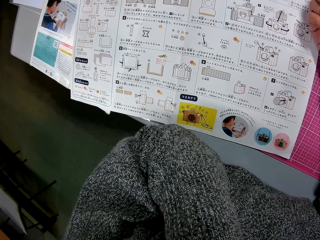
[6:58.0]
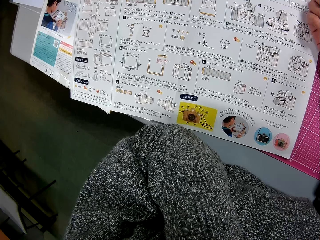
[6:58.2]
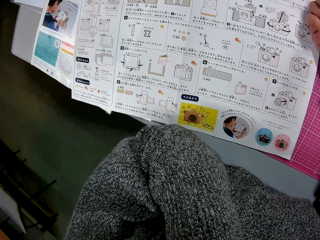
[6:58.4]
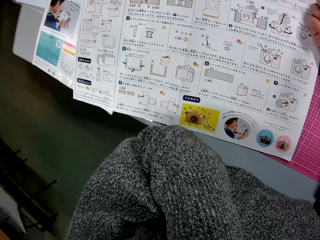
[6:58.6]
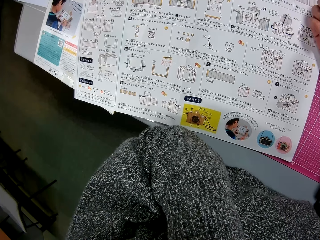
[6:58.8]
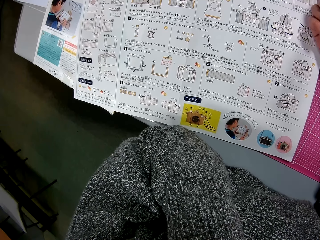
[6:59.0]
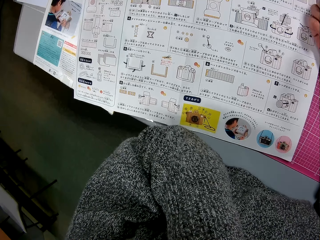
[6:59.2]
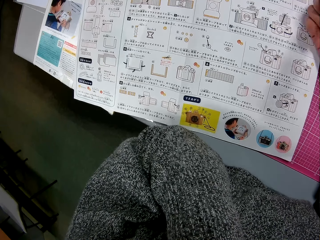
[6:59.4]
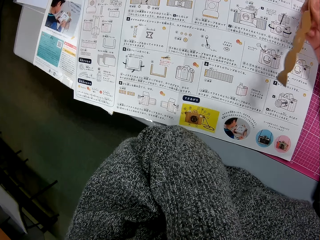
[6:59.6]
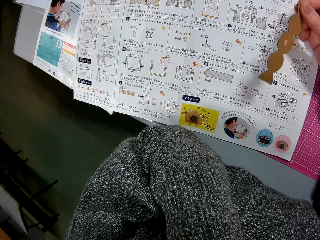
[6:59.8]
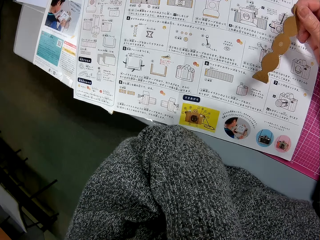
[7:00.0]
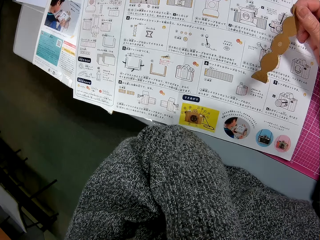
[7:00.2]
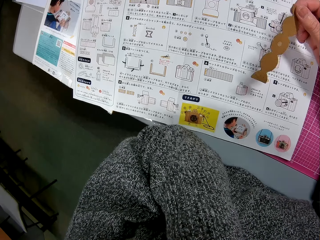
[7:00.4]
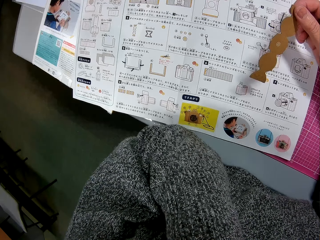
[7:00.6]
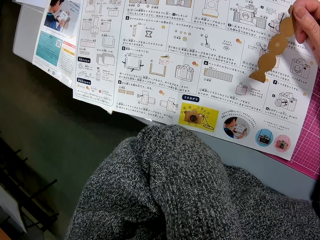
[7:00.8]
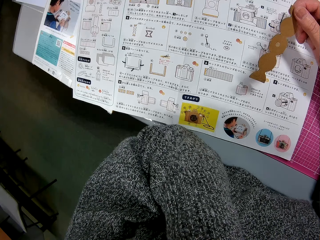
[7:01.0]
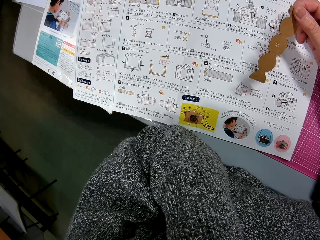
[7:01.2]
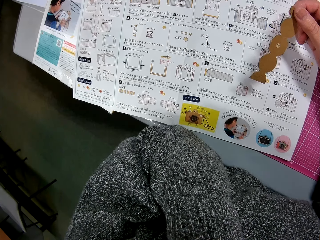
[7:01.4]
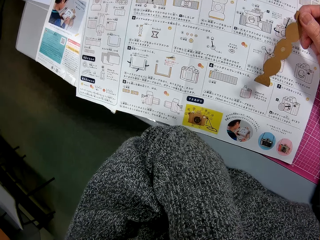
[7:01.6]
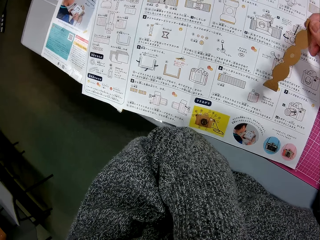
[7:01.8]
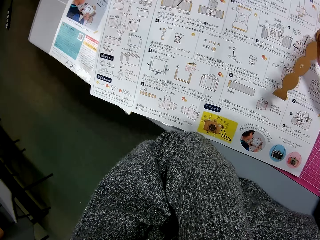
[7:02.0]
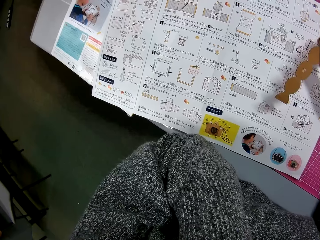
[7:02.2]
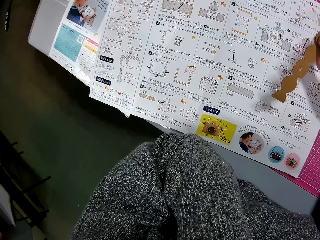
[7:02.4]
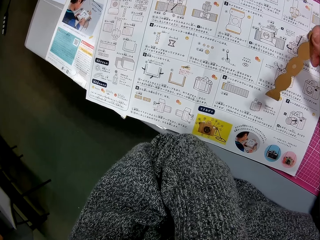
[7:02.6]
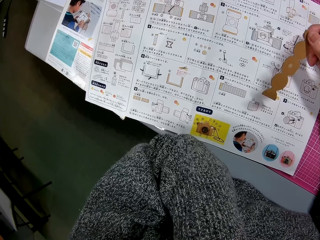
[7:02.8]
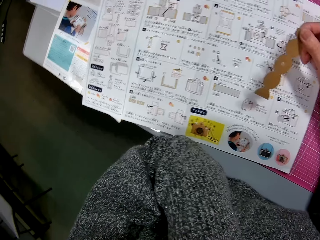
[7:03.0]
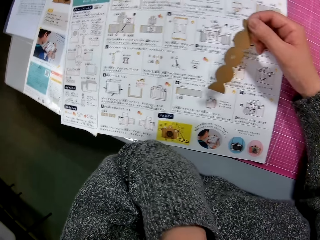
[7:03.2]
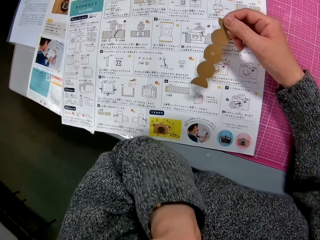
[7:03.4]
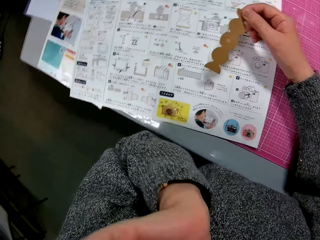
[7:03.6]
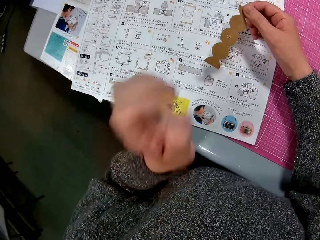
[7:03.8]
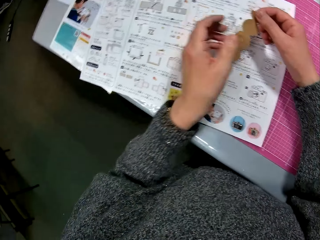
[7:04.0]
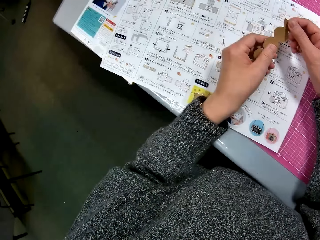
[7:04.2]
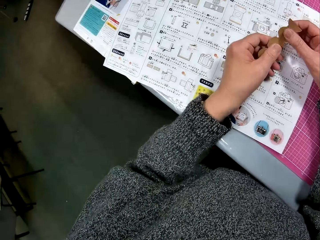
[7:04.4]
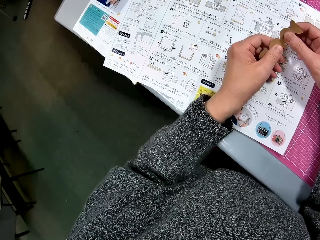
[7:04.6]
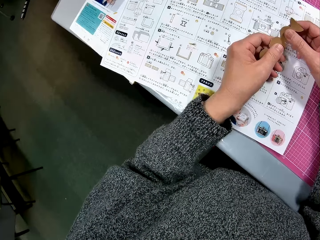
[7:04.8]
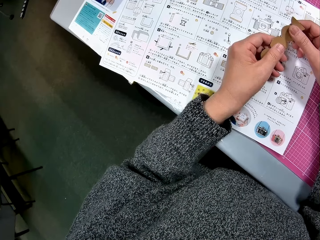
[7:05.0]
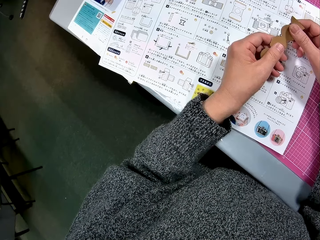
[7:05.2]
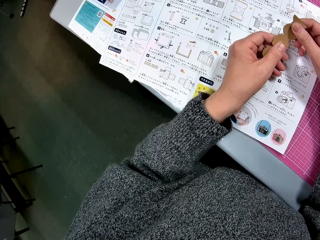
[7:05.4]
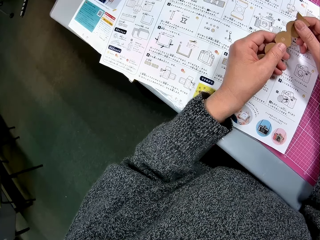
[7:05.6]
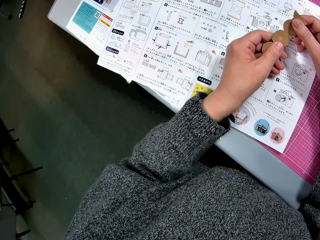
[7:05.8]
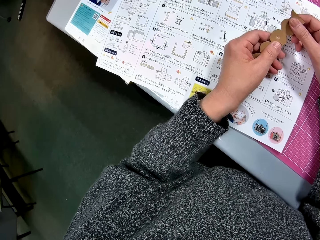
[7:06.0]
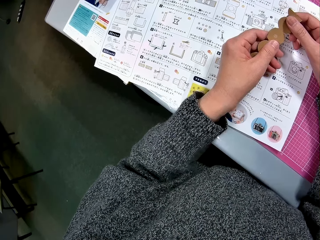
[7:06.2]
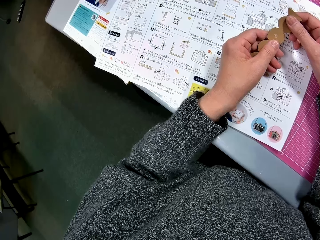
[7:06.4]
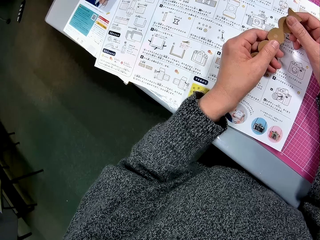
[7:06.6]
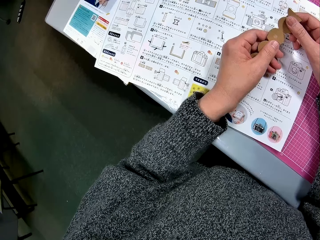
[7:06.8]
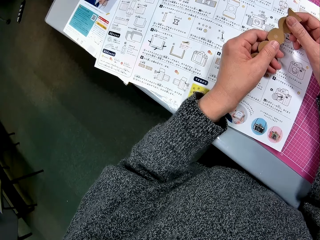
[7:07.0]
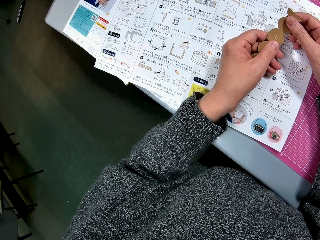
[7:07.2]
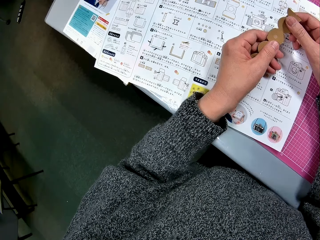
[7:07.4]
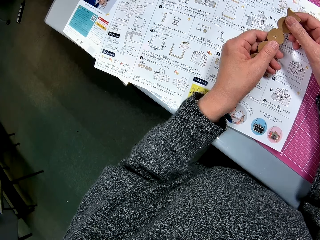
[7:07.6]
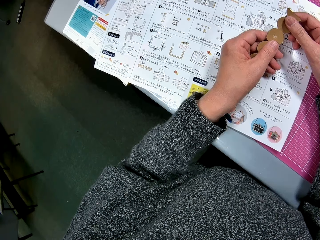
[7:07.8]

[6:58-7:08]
The camera wearer places his left hand on the instruction manual. He holds the piece of cardboard in his right hand with his left hand.

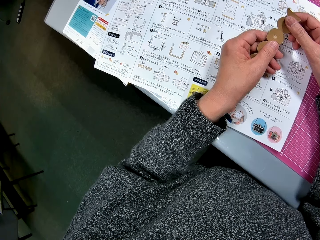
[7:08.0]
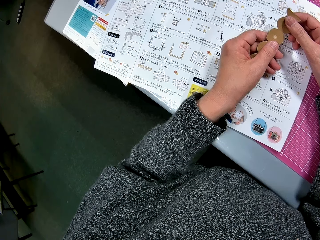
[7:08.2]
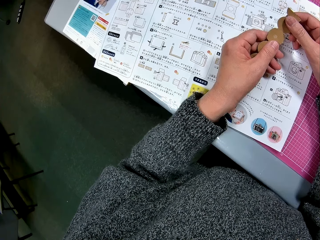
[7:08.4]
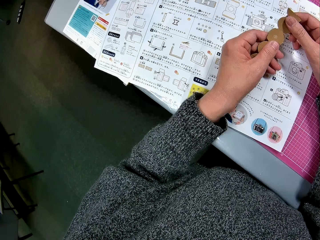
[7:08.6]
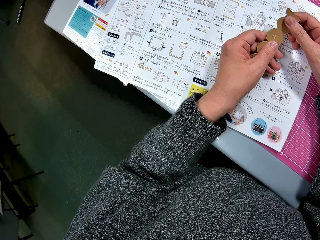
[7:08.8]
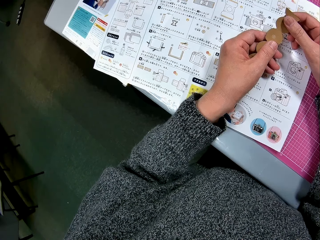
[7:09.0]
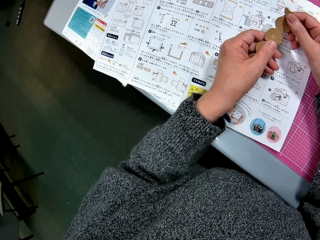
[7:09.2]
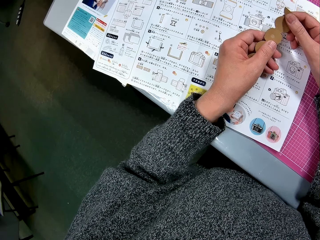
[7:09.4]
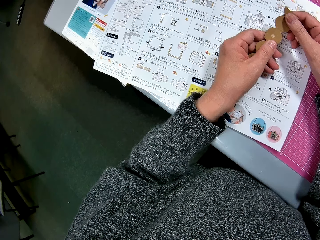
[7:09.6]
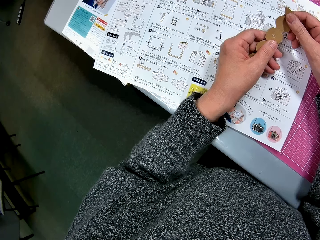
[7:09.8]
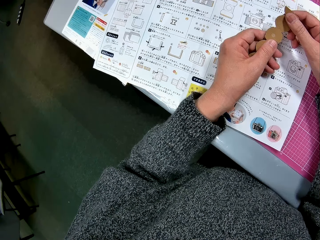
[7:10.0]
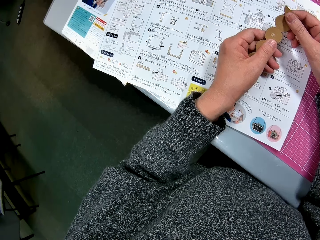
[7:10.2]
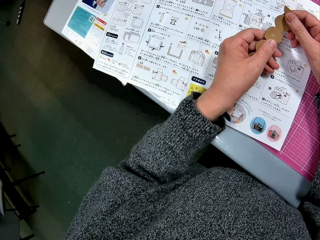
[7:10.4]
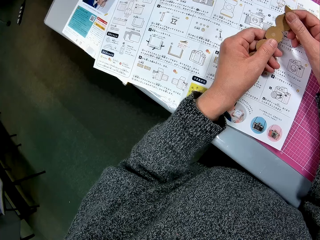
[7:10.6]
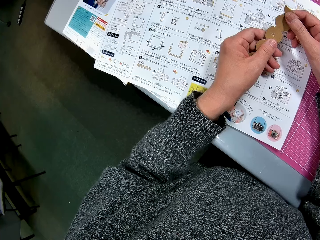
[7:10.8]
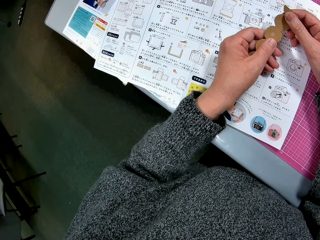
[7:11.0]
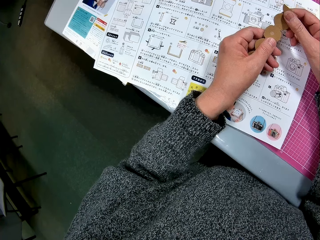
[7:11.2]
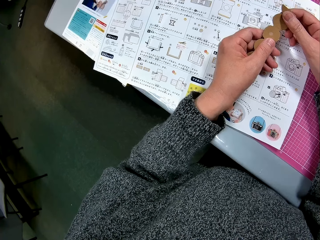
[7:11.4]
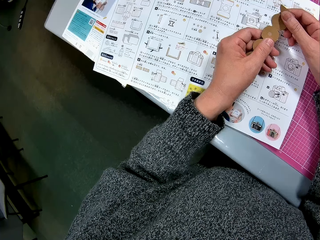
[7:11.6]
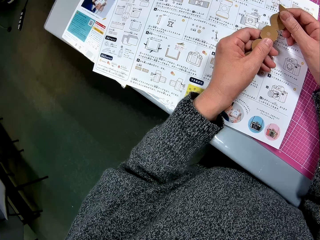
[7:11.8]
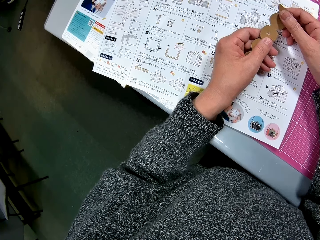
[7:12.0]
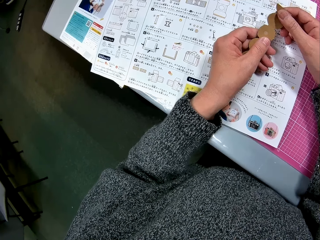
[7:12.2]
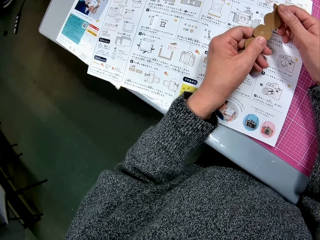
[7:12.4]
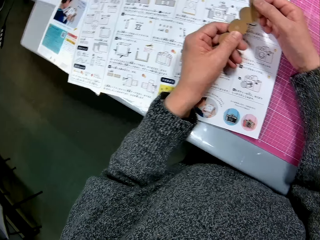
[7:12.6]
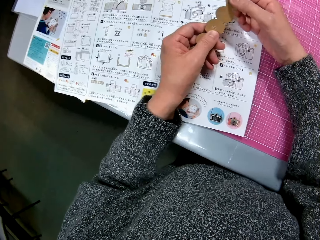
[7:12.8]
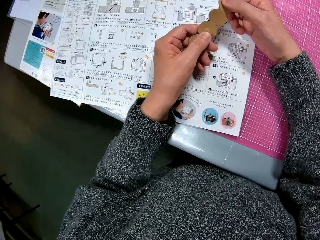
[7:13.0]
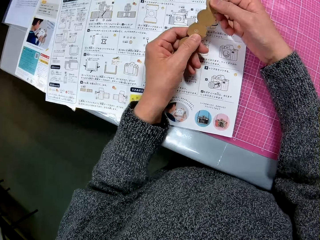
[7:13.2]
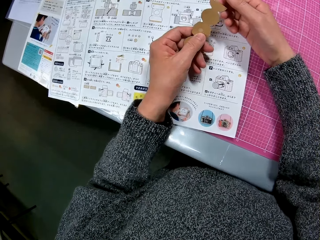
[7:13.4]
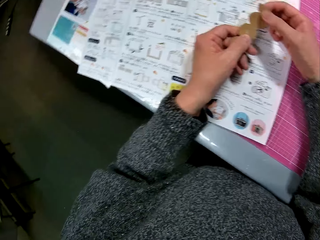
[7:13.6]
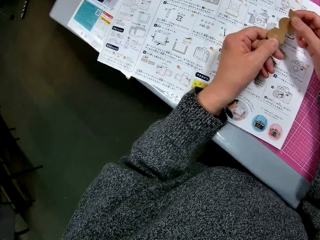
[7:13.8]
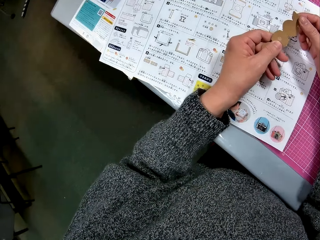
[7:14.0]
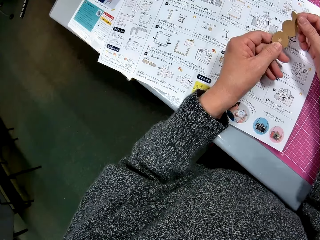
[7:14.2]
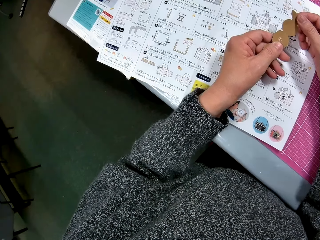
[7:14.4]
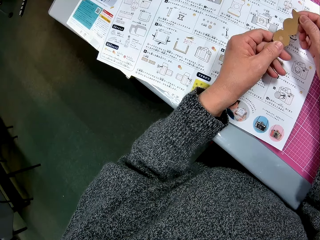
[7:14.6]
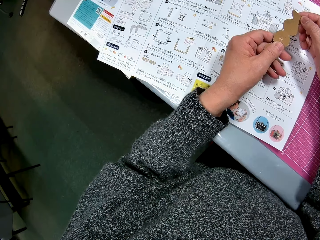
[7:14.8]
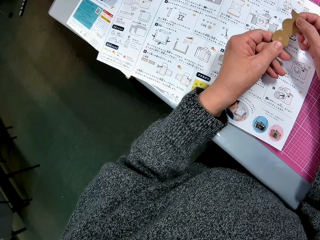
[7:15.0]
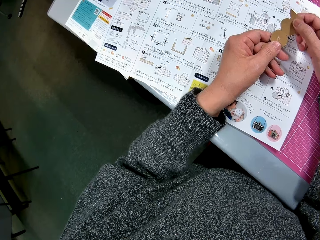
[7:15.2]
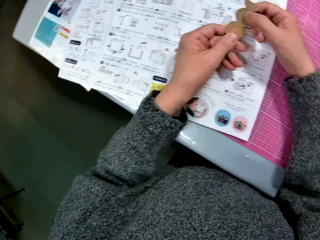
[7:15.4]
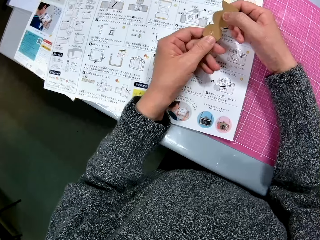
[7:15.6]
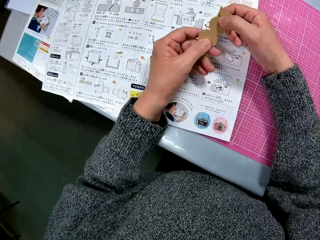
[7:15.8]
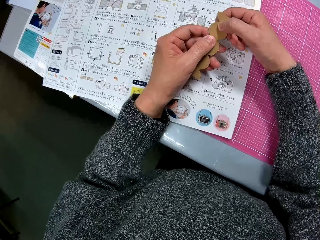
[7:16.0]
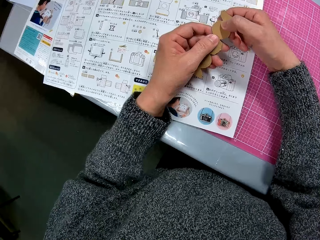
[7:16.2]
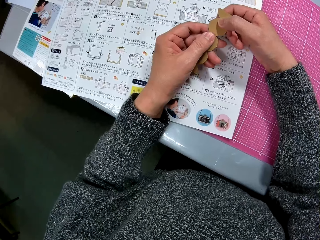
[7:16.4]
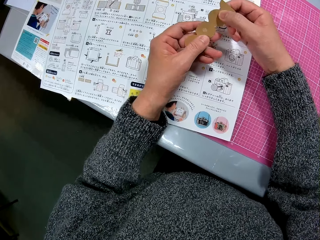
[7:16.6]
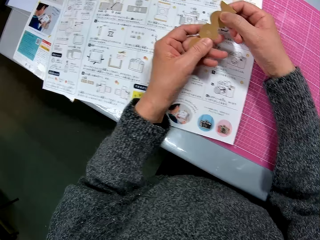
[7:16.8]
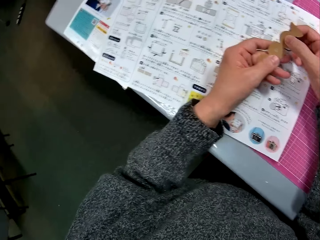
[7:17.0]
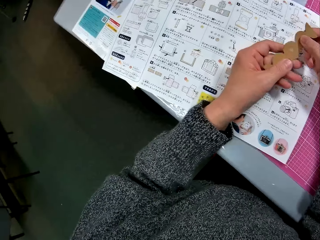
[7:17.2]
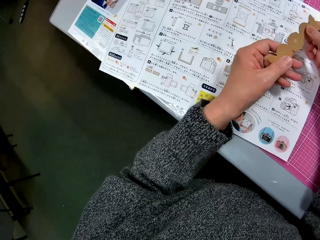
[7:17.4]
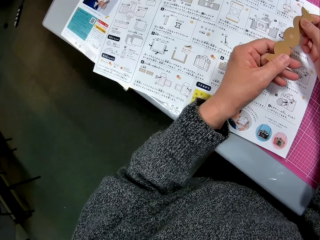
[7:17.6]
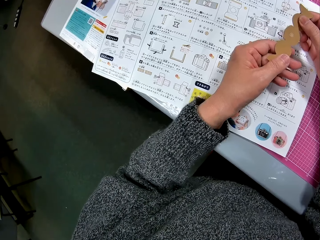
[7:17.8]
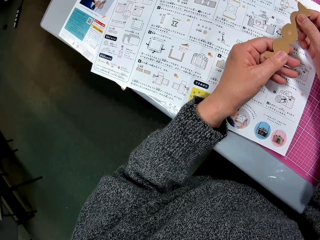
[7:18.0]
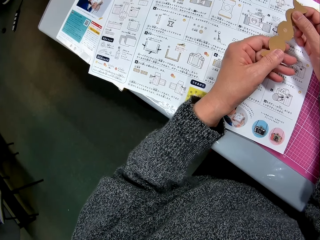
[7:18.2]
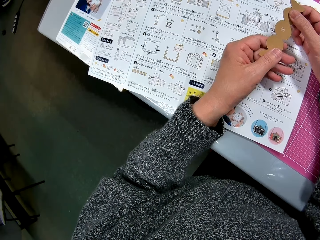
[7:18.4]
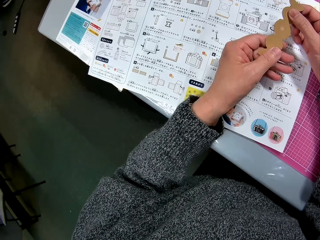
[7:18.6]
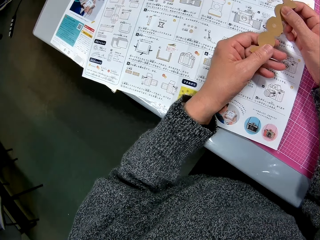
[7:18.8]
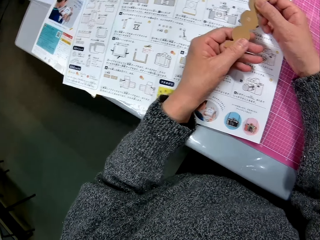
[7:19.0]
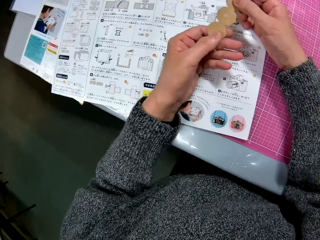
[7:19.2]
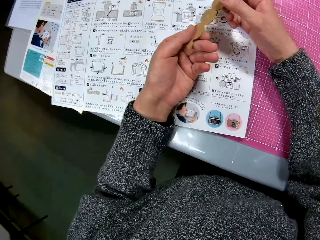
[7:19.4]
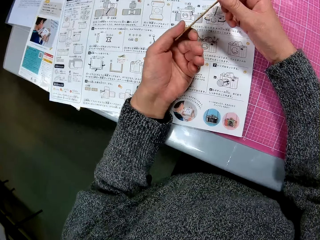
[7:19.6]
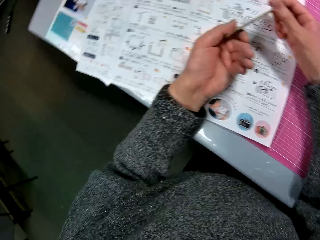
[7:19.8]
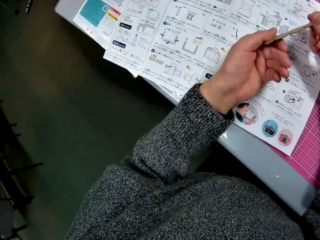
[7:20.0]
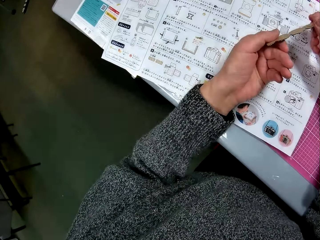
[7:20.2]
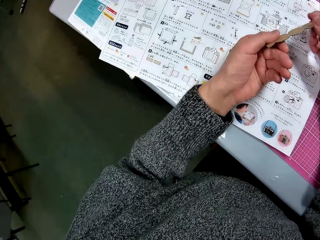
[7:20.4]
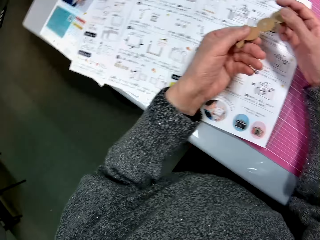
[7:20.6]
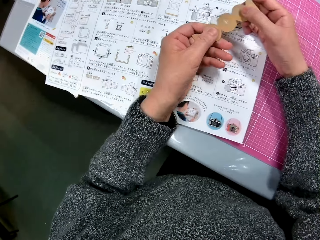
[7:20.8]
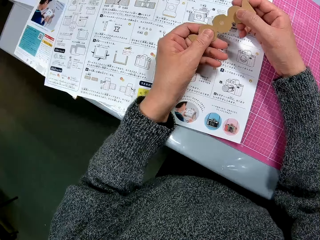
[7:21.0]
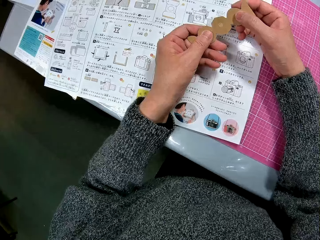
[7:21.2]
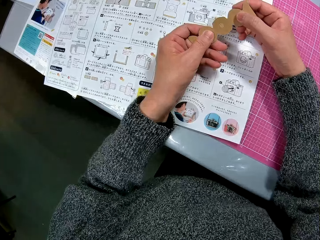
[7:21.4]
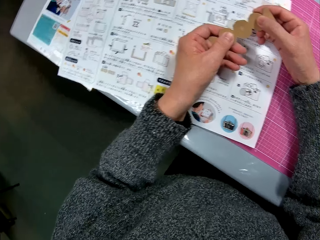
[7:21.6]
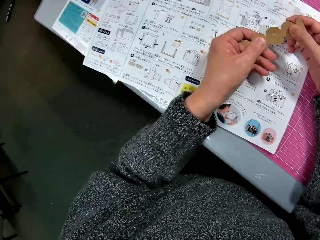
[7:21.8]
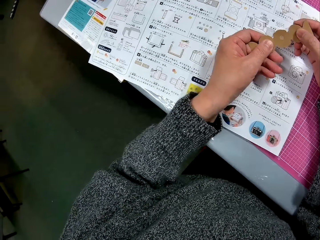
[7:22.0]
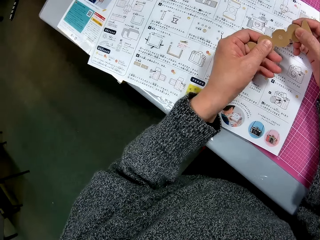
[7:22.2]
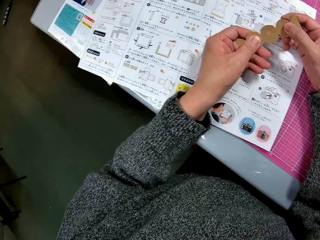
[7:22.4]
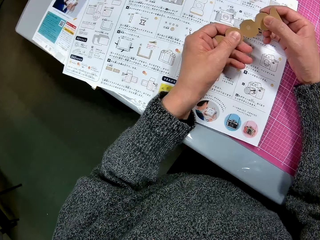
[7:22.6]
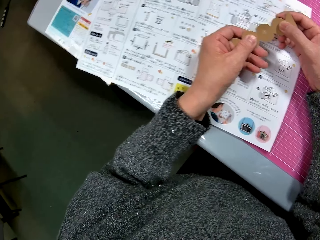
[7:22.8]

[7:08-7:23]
The camera wearer looks at the sketch paper. They look at the piece of box. They look at the piece of box and the sketch paper.
